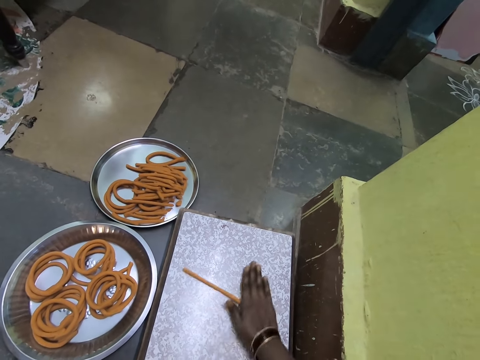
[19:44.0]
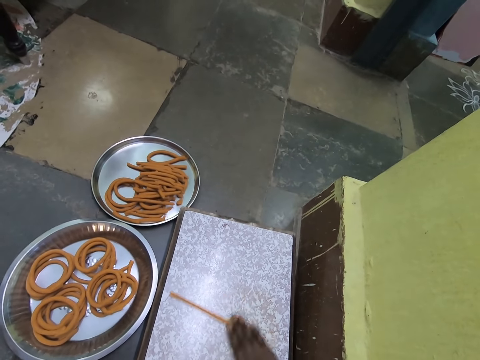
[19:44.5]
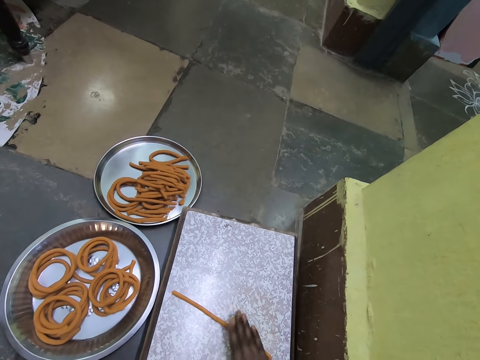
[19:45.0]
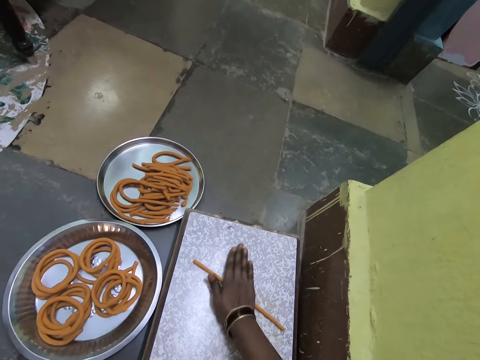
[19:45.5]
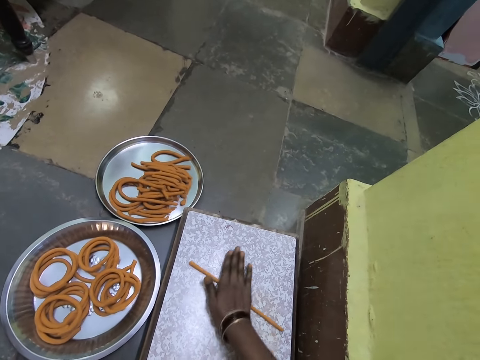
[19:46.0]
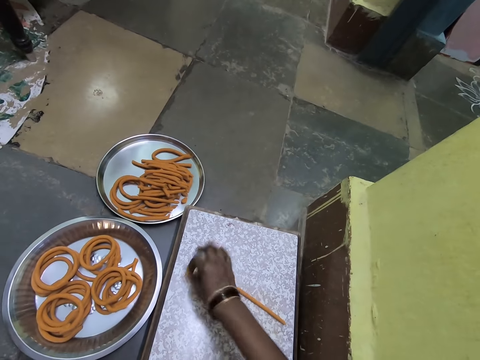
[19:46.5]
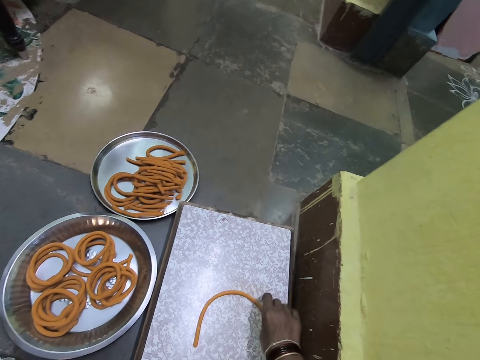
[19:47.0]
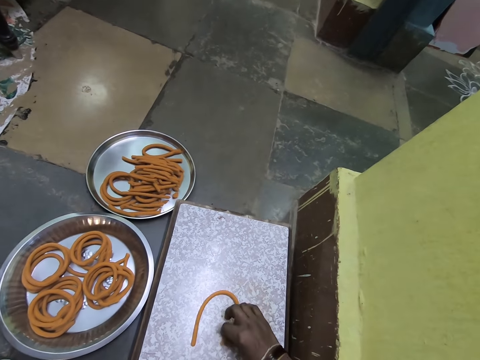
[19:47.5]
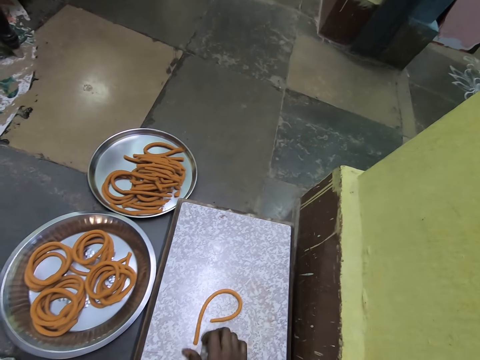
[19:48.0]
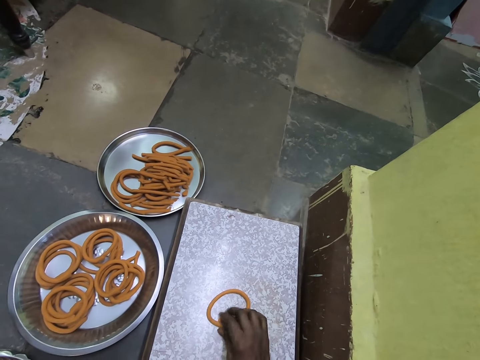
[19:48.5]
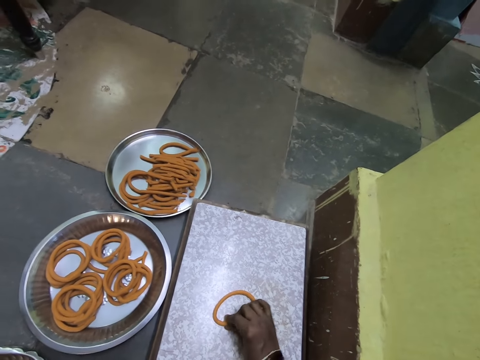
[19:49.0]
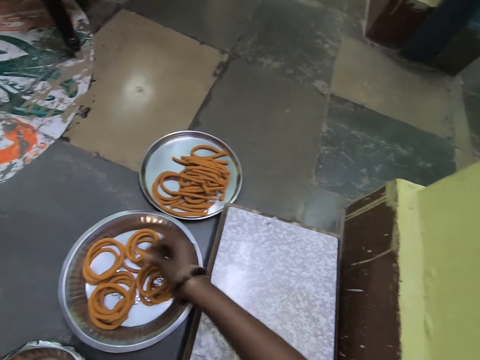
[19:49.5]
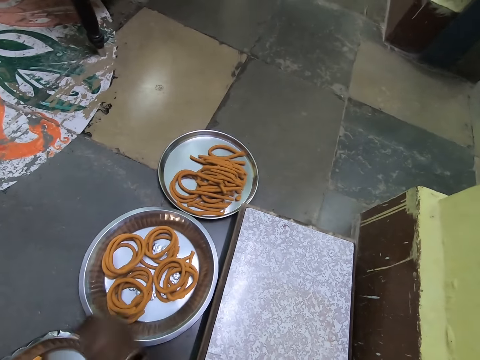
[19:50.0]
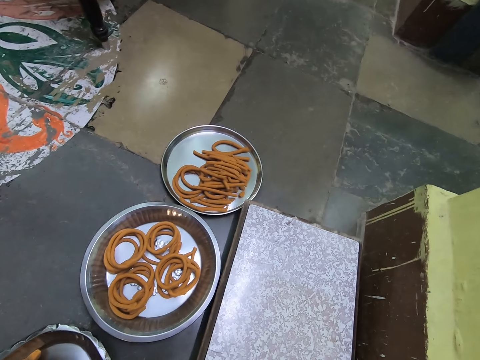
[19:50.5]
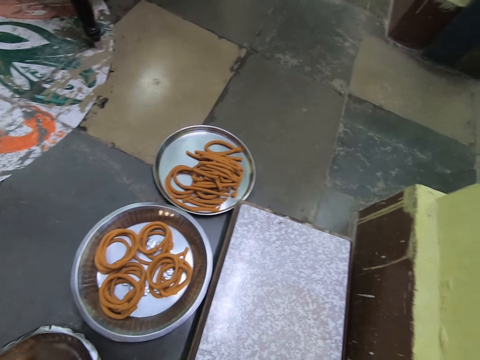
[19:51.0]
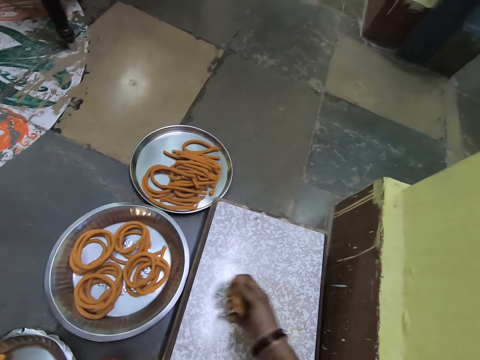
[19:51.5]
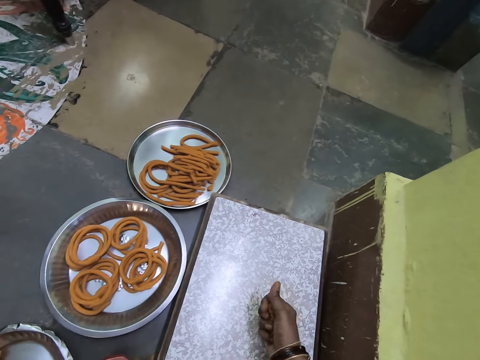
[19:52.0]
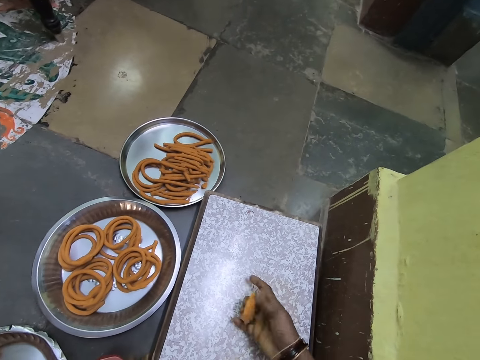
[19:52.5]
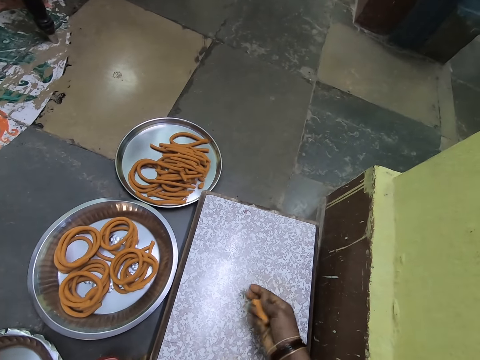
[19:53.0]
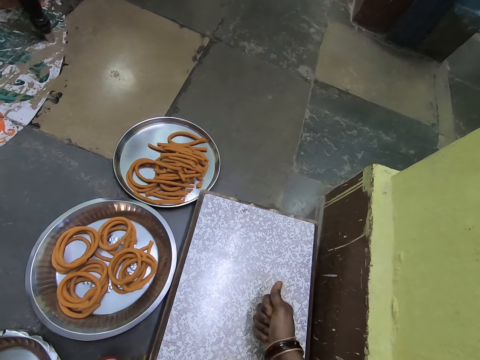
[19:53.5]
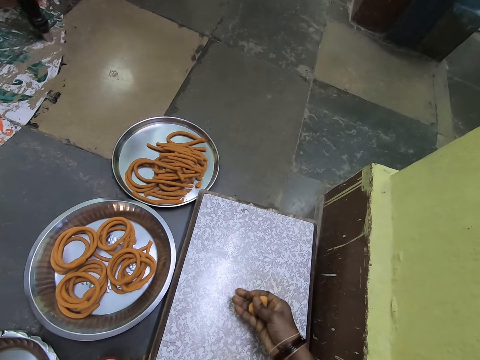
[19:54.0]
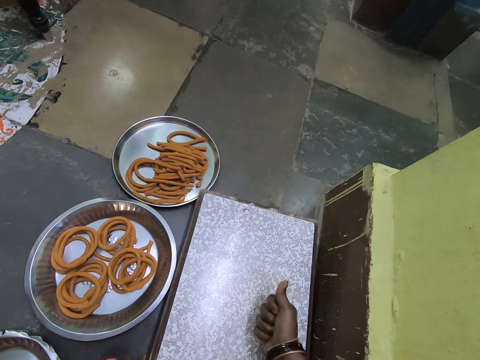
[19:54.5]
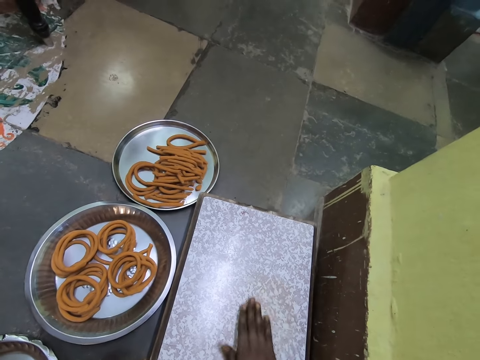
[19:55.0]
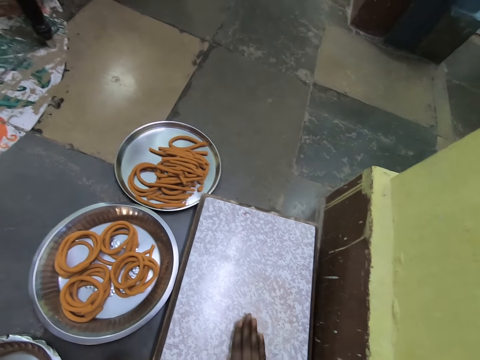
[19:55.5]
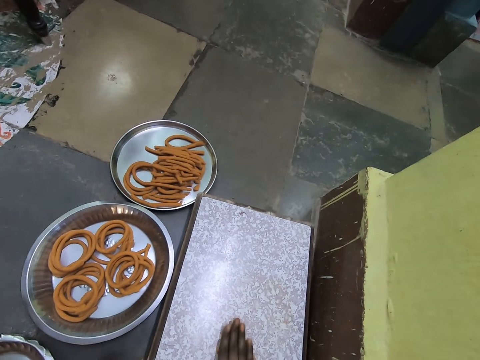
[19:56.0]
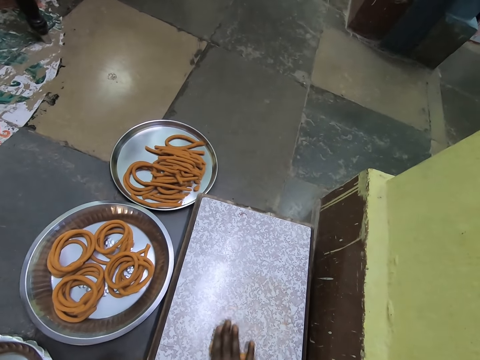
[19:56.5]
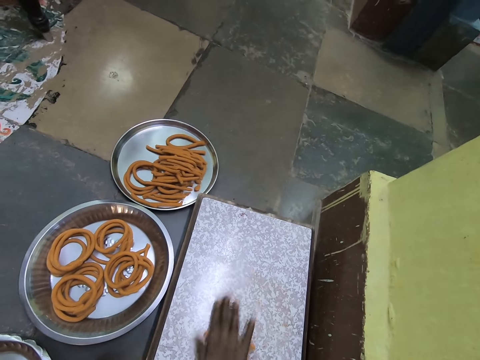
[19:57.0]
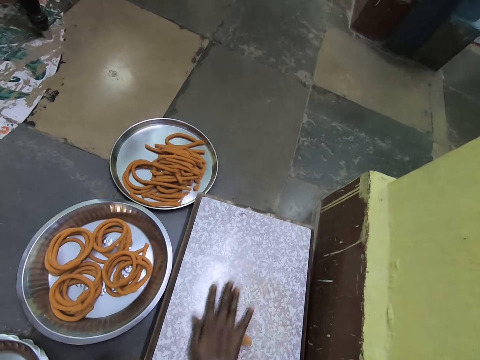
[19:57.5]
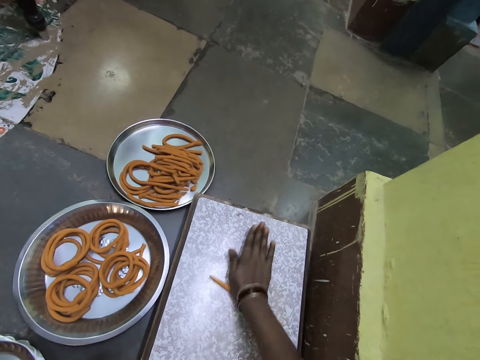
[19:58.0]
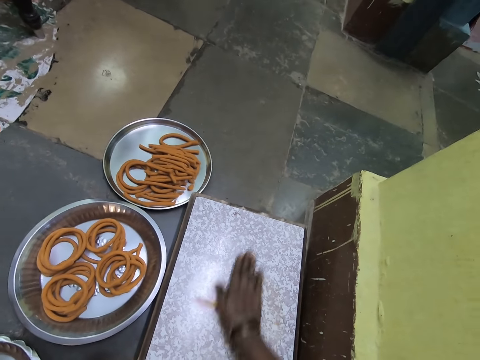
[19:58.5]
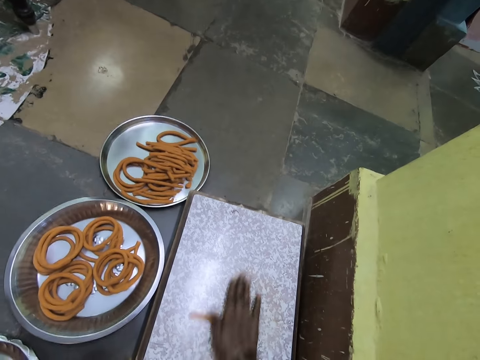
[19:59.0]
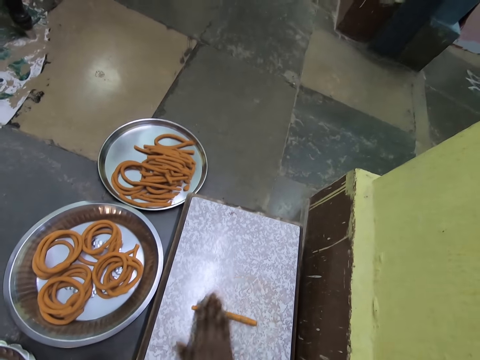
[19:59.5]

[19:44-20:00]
The camera wearer folds the dough. They join the dough ends. They pick the dough ring. They put the dough ring on the platter. They take the dough. They squeeze the dough. They roll the dough on the stand.

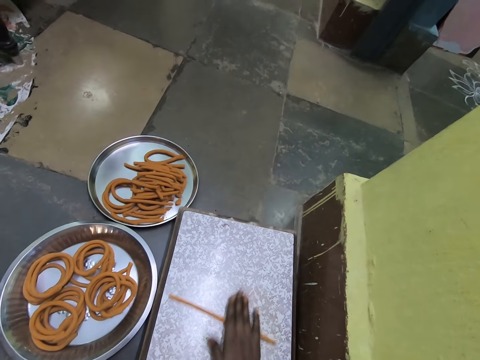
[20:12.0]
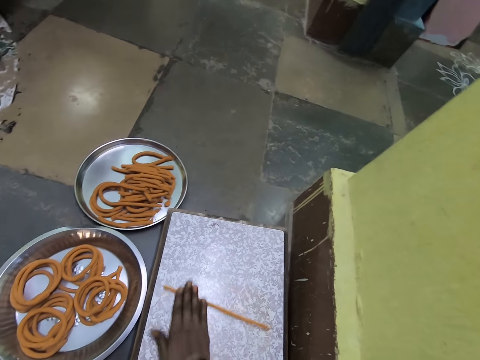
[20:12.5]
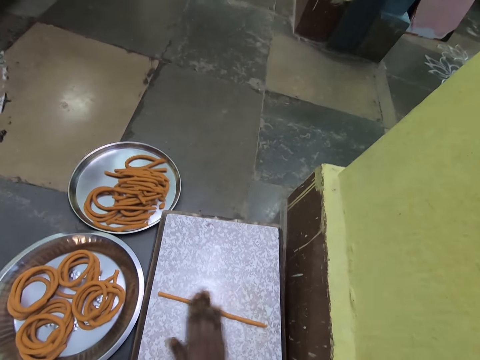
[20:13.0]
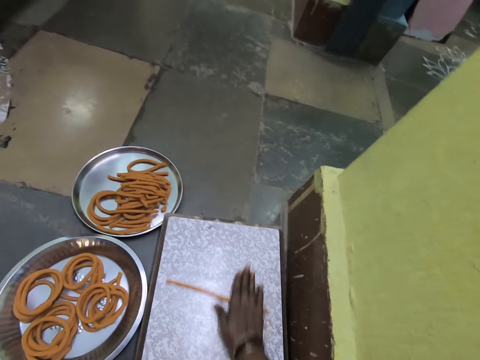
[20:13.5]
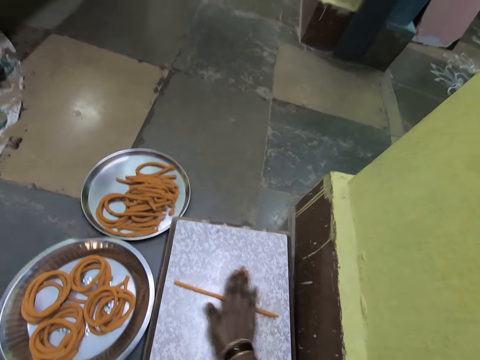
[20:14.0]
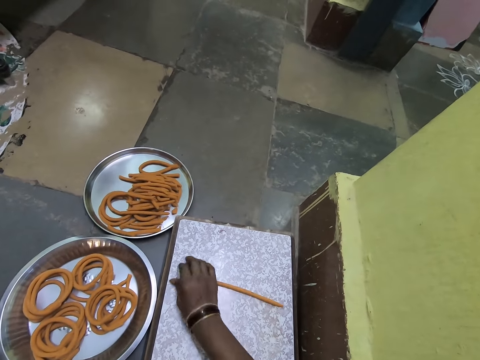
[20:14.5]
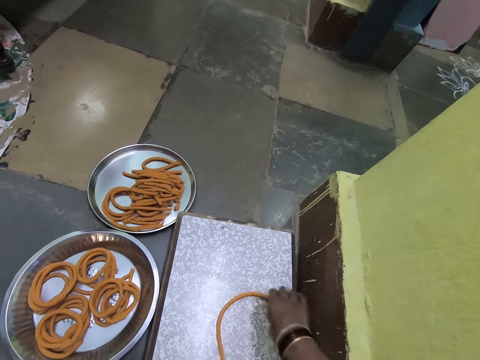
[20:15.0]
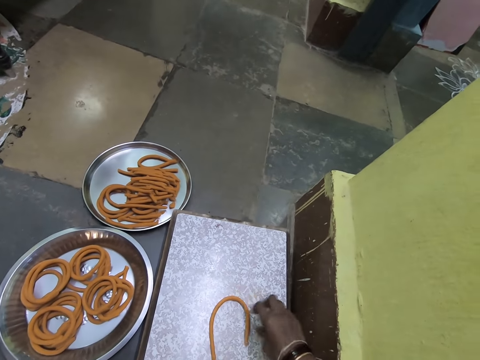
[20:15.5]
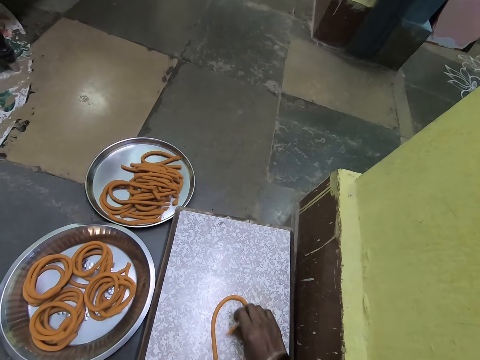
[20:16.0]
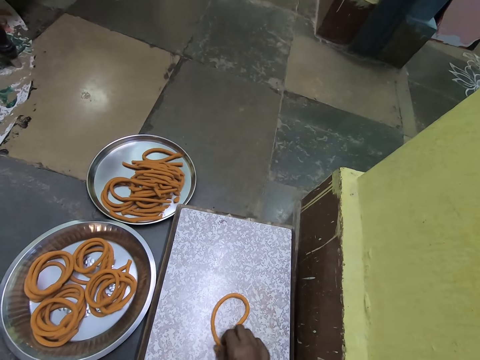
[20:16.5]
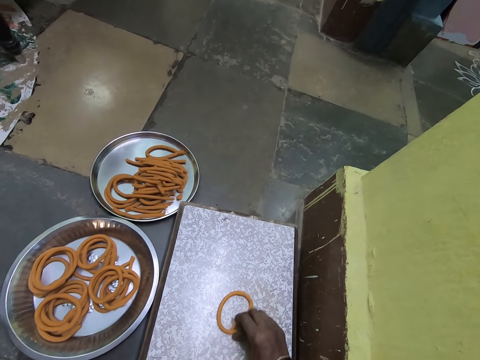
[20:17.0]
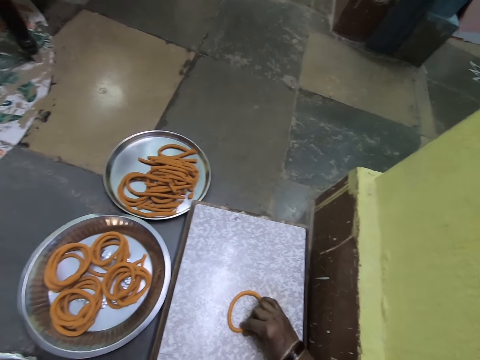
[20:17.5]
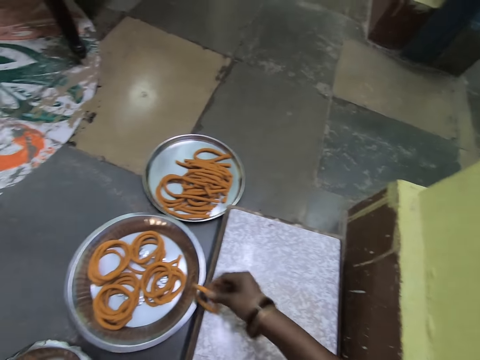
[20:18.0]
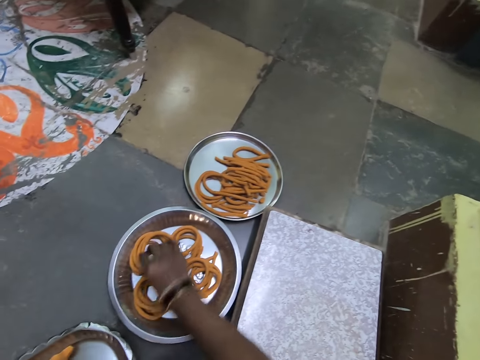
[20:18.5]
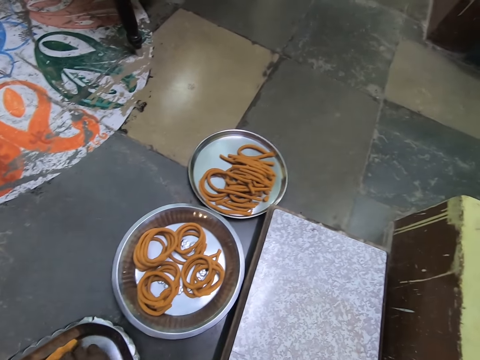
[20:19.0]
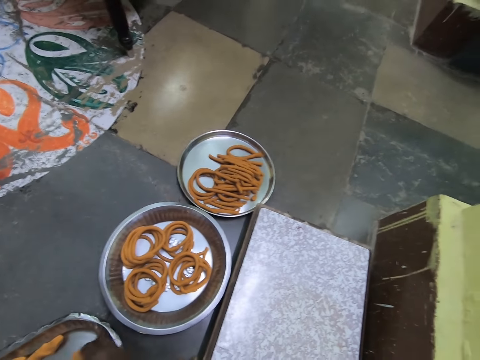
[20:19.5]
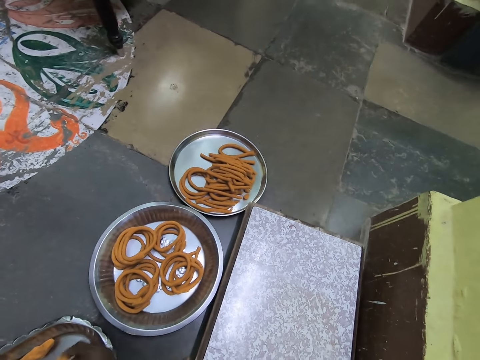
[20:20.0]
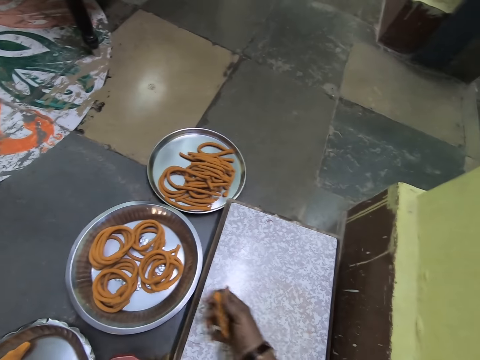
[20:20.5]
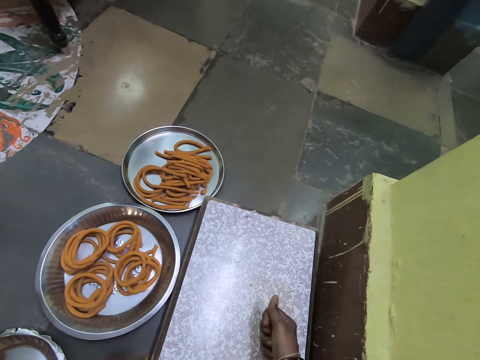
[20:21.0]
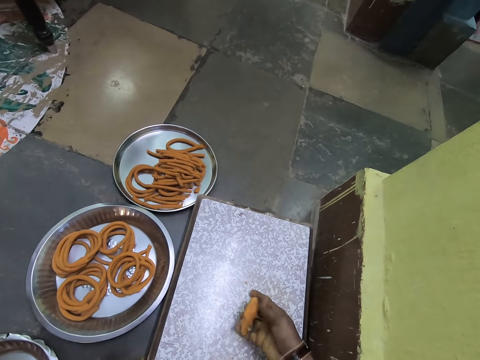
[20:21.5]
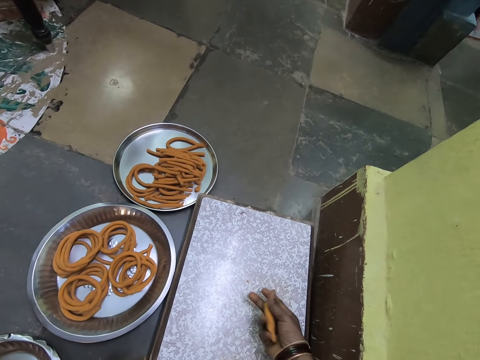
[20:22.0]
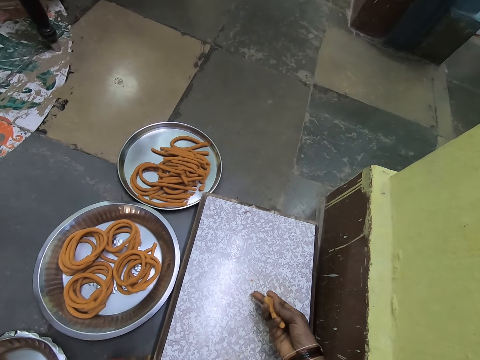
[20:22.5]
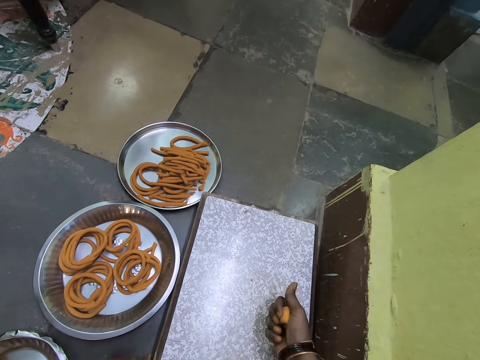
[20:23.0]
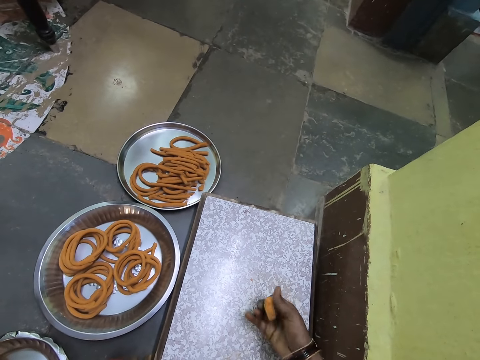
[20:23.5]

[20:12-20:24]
The camera wearer folds the dough. They join the dough ends. They pick the dough ring. They put the dough ring on the platter. They take the dough. They squeeze the dough.
